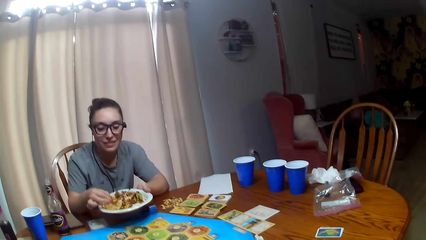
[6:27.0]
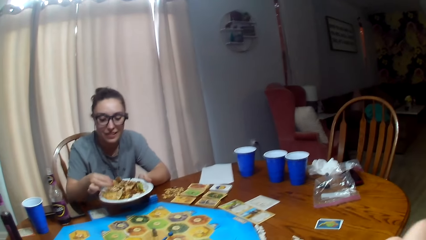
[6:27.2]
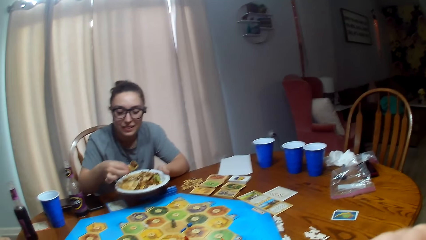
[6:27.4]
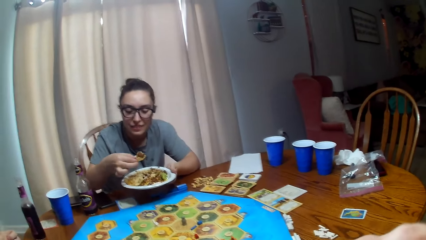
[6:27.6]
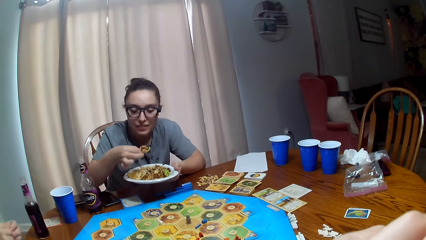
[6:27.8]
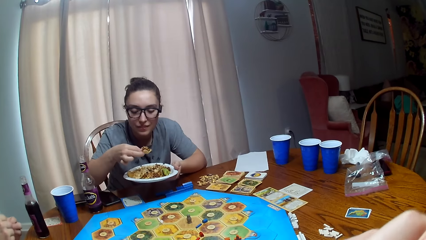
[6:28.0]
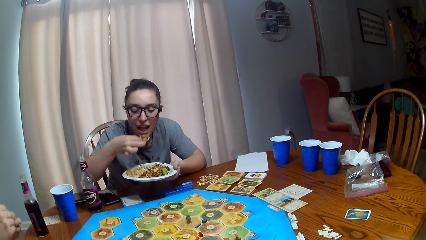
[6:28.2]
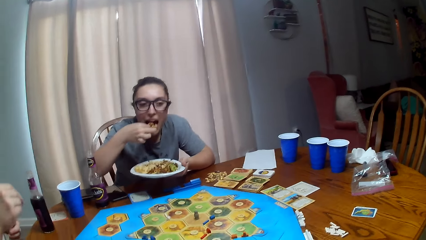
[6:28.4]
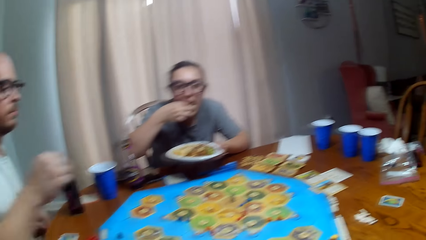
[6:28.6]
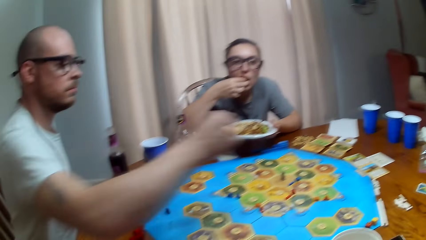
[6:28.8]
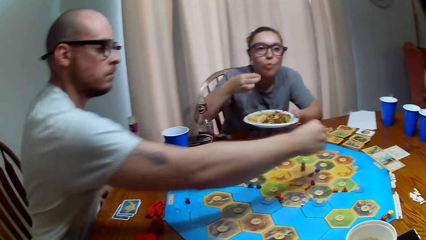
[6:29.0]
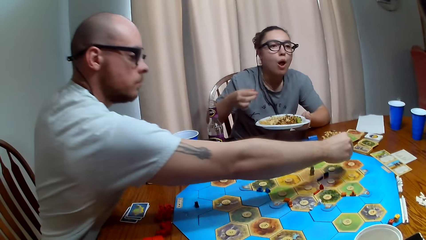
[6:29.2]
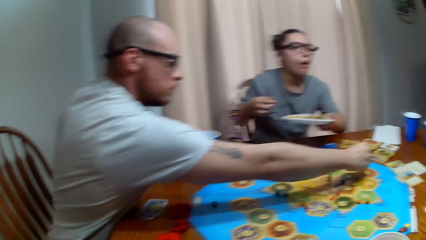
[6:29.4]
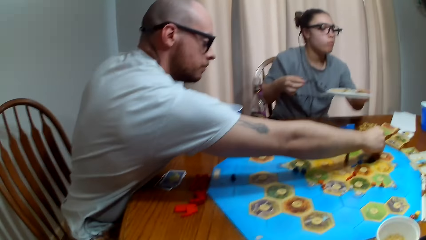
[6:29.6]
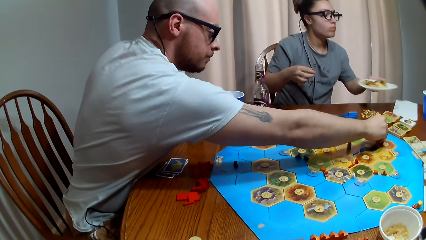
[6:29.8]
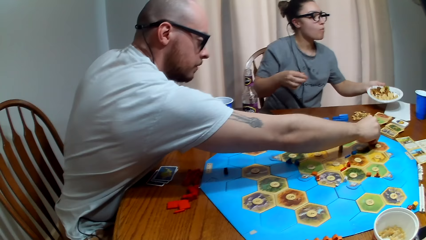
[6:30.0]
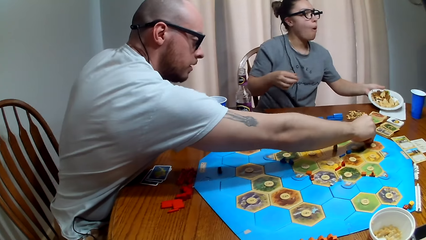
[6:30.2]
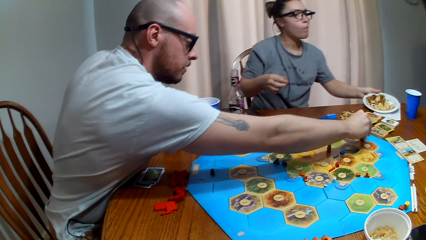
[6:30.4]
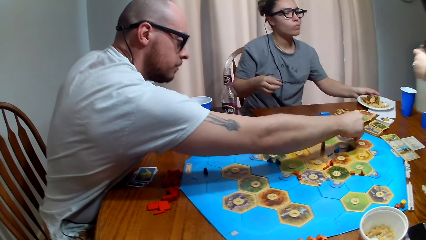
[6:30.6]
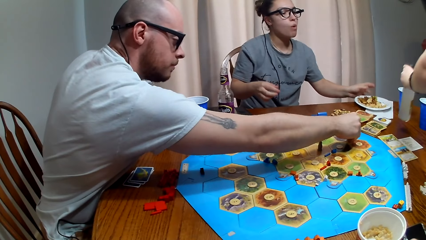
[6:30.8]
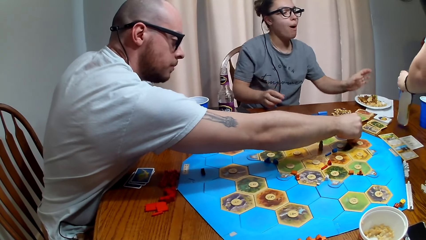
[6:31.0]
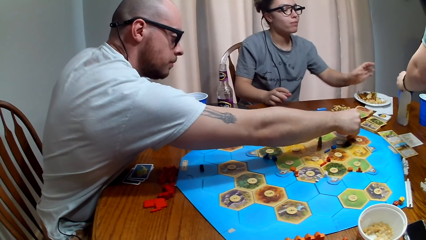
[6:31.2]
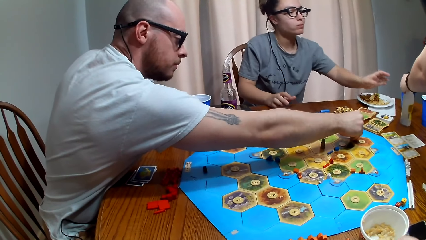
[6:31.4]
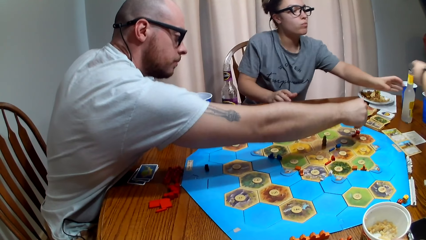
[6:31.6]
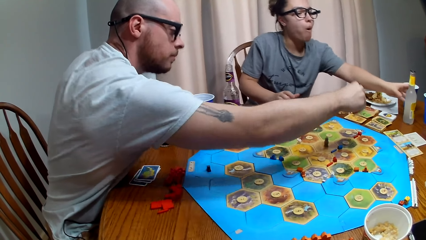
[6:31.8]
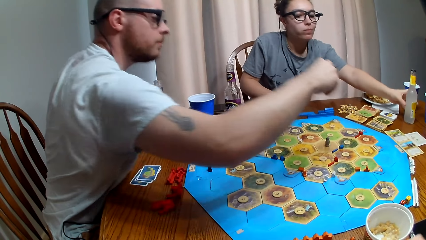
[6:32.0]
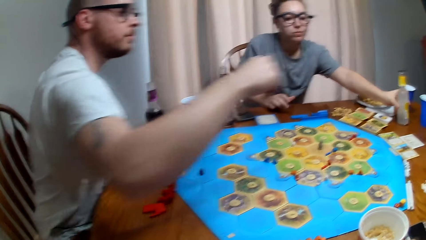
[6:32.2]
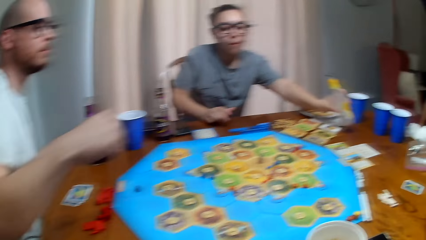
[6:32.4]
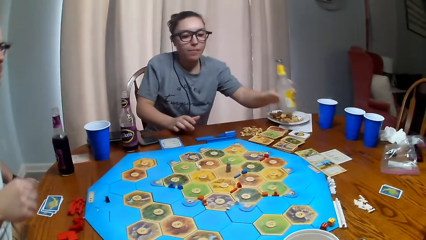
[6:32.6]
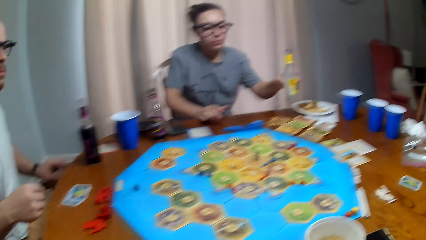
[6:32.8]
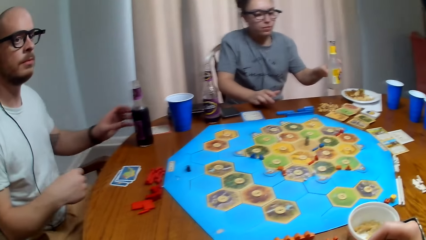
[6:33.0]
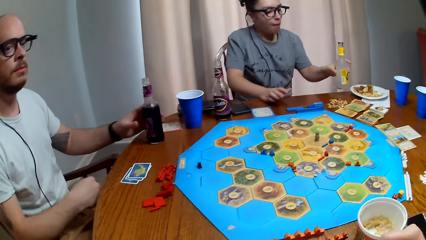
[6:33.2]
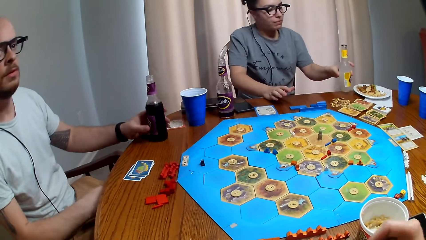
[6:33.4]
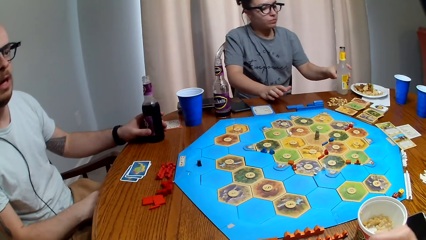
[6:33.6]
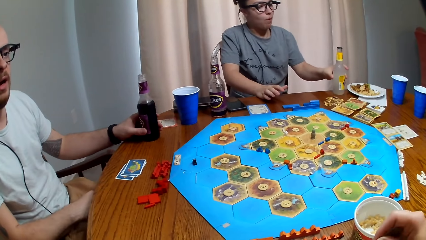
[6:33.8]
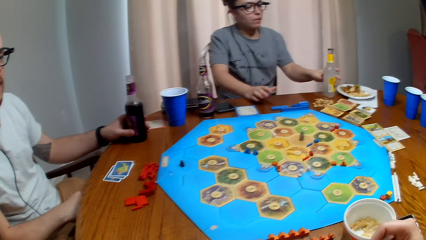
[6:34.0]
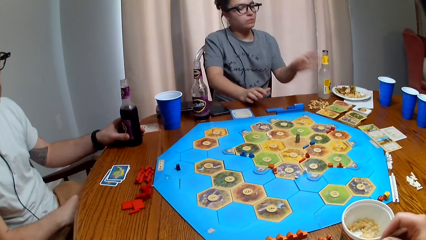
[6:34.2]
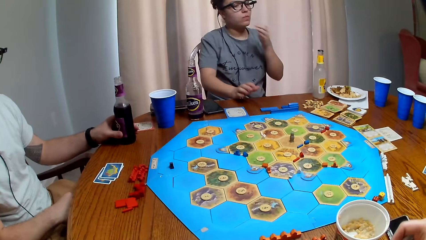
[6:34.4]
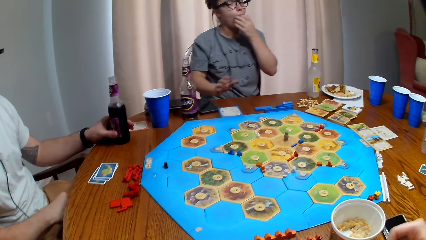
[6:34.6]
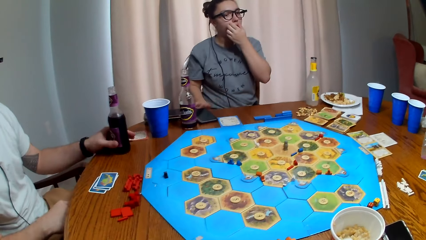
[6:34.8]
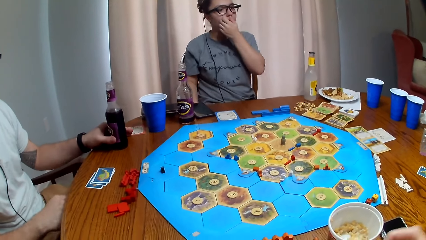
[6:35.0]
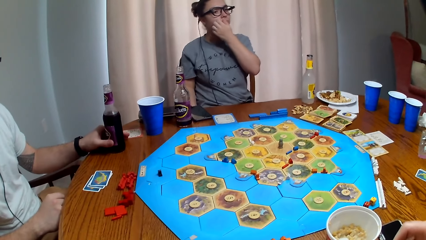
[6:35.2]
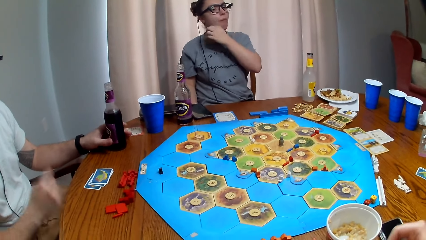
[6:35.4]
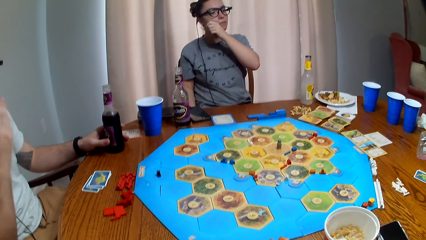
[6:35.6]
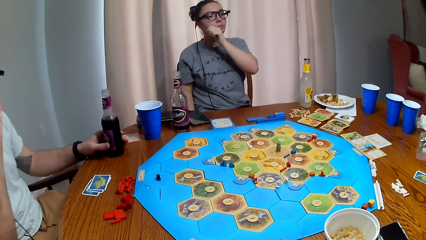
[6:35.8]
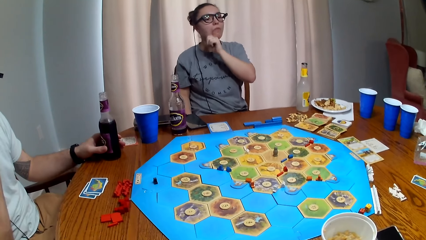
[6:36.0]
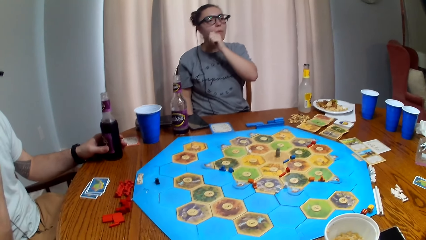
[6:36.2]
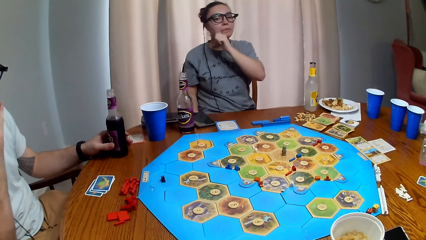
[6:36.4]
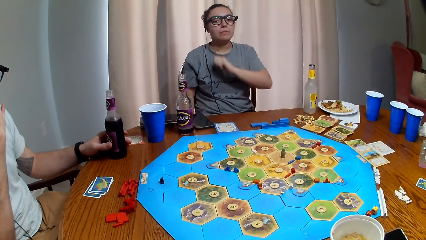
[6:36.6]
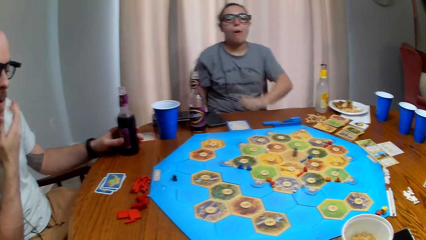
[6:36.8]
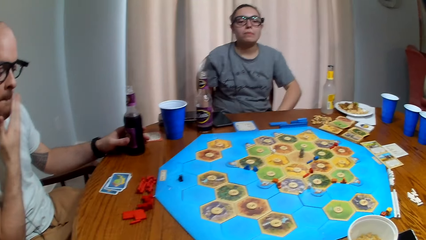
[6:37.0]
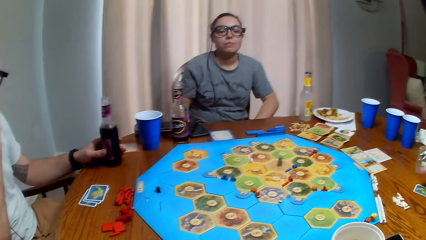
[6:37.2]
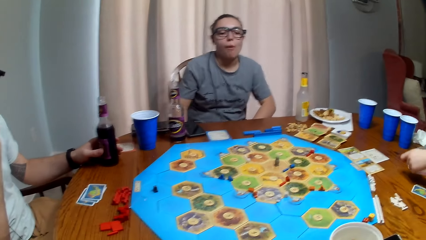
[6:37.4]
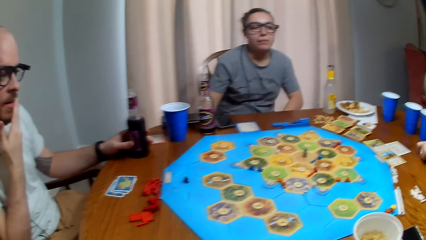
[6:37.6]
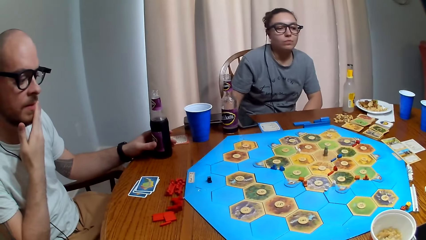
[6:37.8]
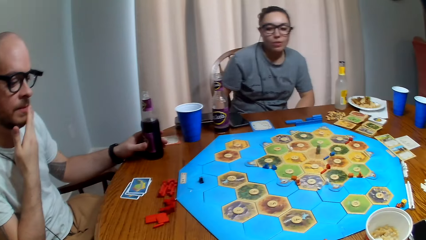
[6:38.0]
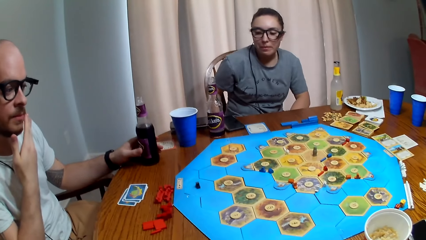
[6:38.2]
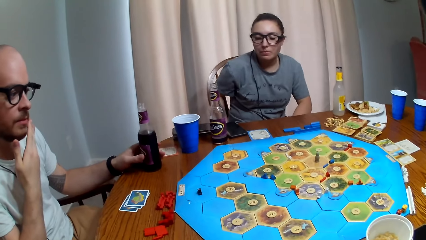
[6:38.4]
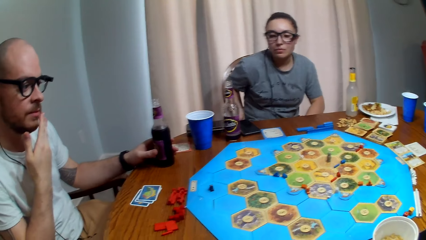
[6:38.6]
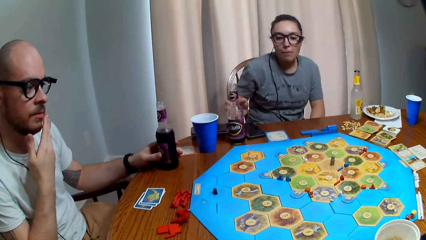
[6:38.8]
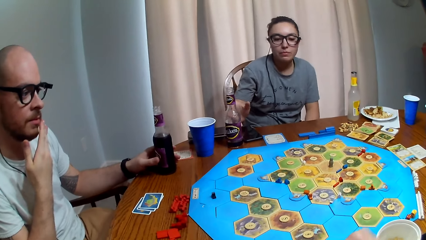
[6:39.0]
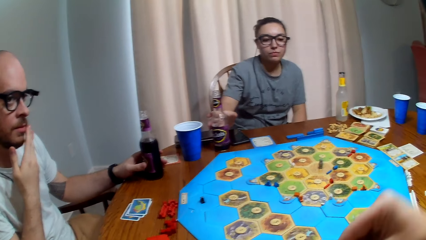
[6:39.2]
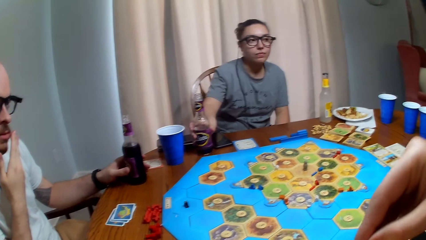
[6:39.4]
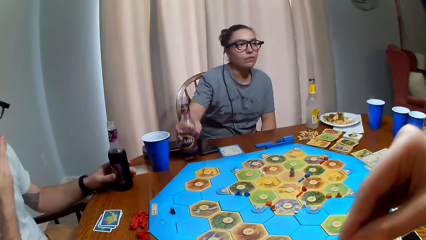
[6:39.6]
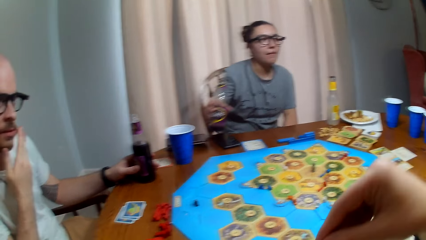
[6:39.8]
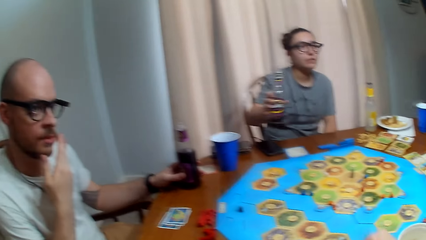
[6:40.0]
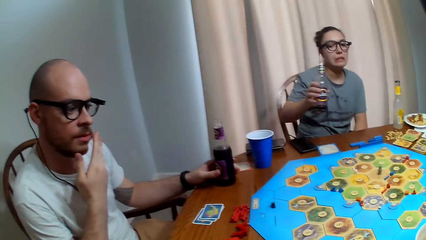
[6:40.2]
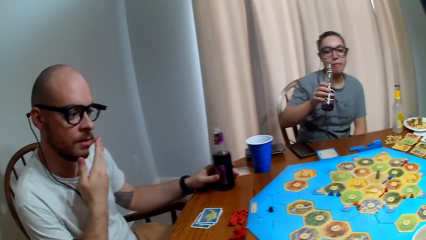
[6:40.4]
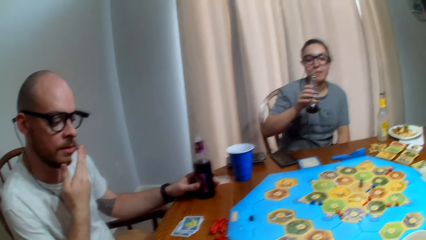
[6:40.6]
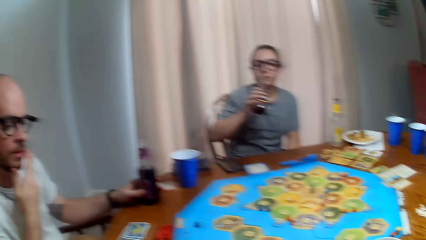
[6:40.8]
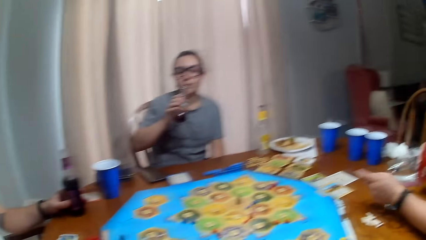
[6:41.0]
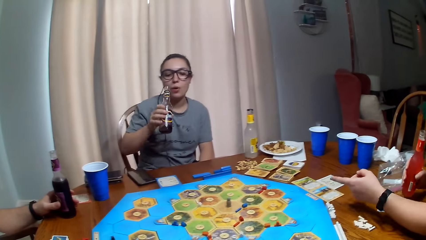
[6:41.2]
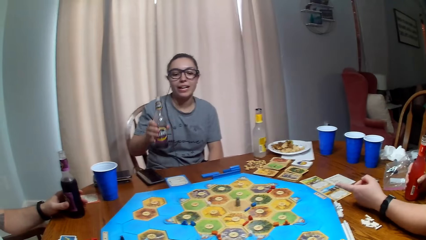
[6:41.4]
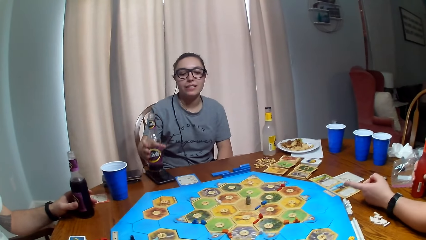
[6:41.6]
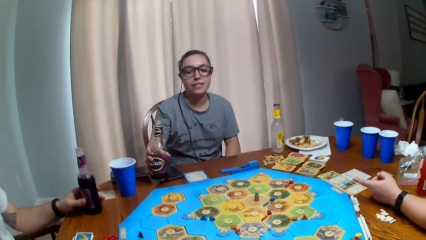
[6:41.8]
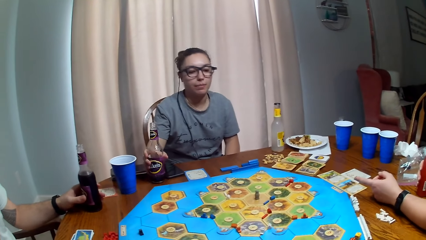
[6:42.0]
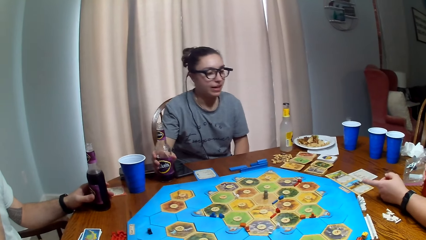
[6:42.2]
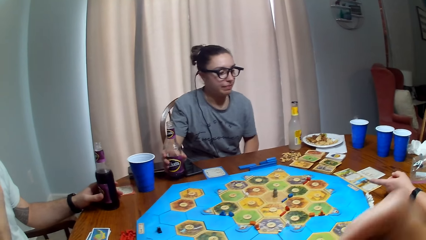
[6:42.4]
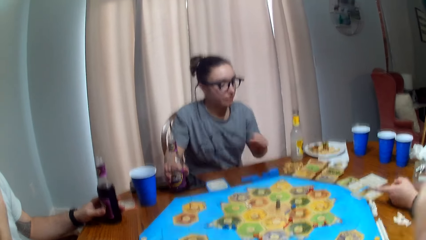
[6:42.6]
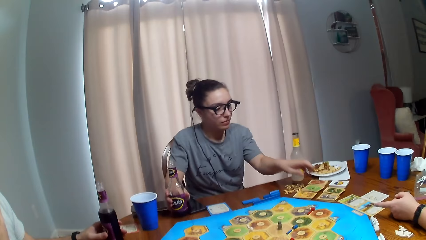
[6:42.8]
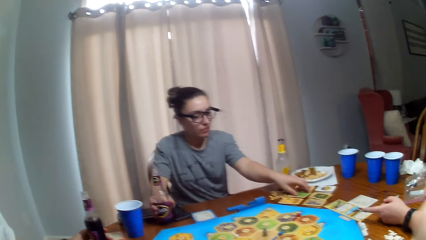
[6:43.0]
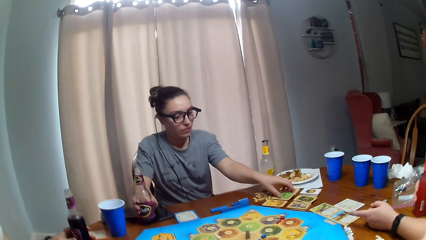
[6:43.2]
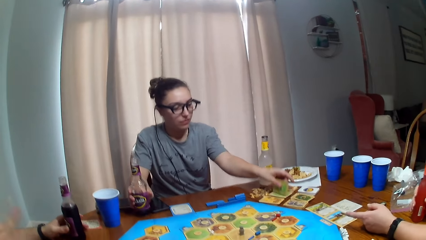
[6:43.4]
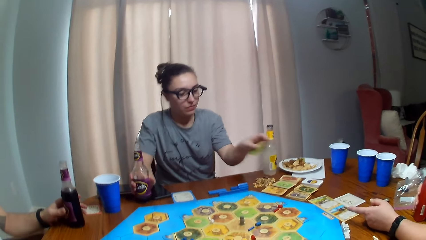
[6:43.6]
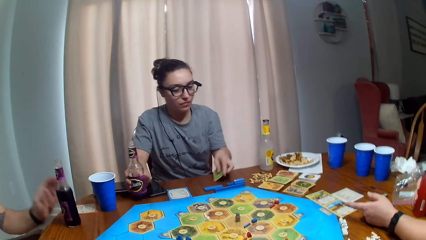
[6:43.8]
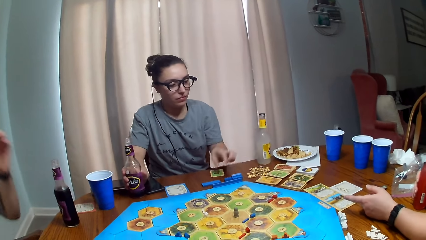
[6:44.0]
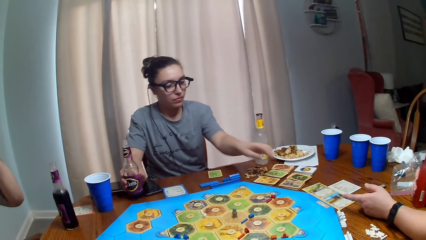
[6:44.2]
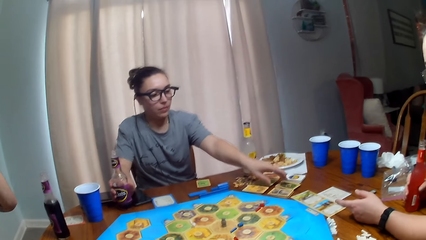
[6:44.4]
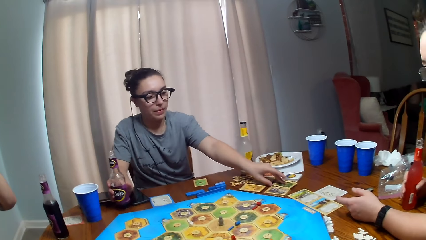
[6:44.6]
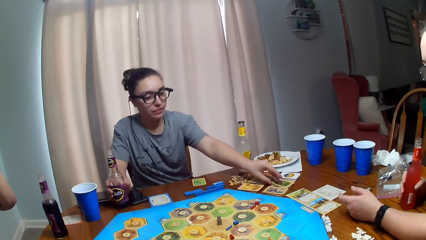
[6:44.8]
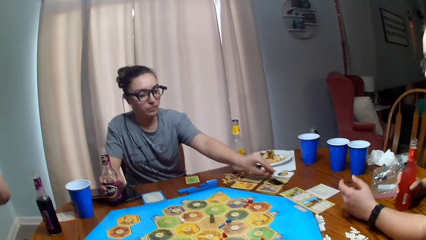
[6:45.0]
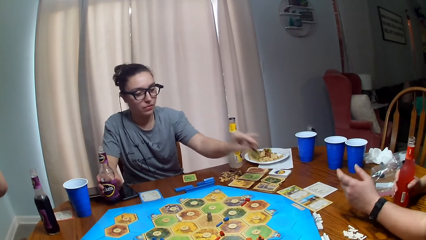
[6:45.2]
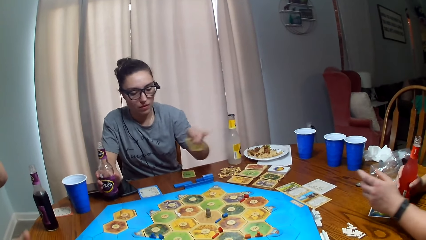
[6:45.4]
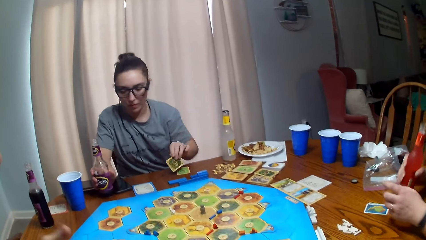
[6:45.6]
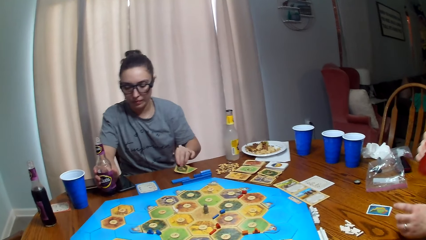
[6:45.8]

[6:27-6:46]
A person takes a bite of her food. Another person puts a pawn piece on the board game. The first person puts her food on the table. A third person puts a soda on the table. The camera wearer talks. The first person picks up the soda from the table, takes a sip of the soda, puts the soda on the table, and picks up cards on the table.
